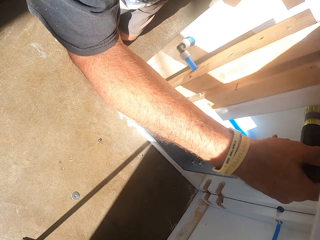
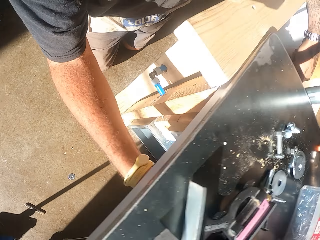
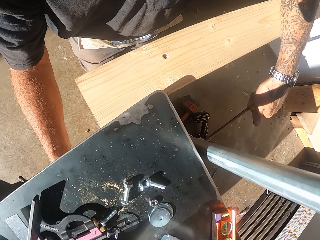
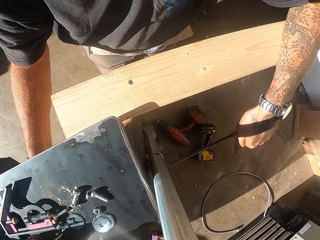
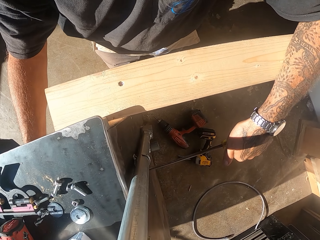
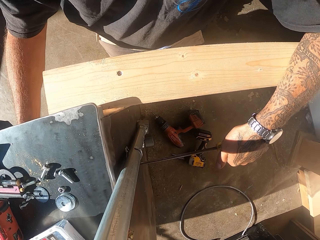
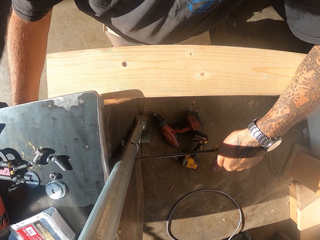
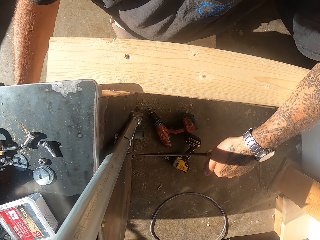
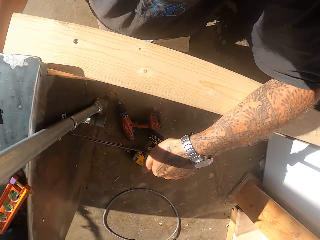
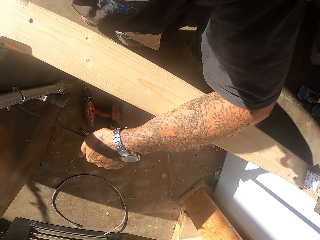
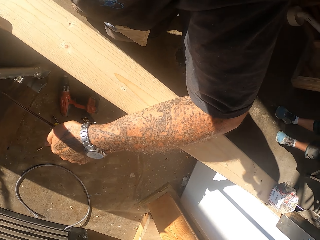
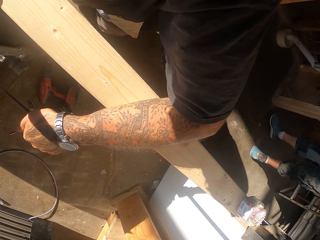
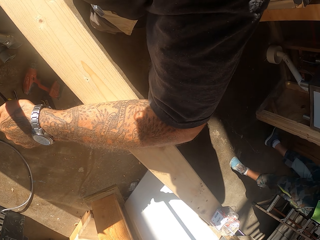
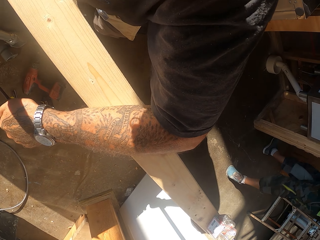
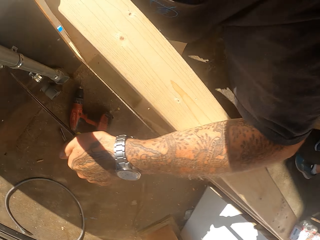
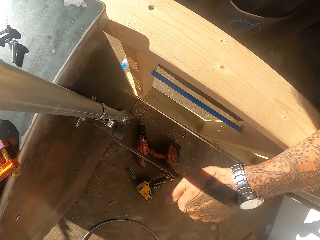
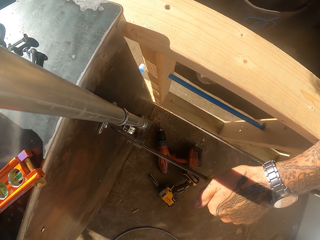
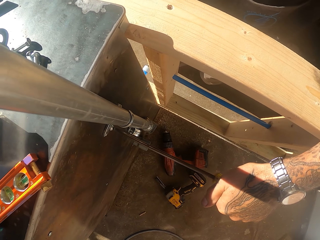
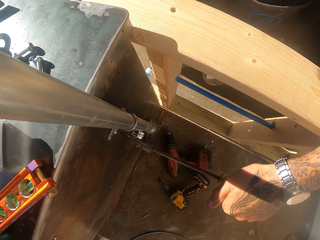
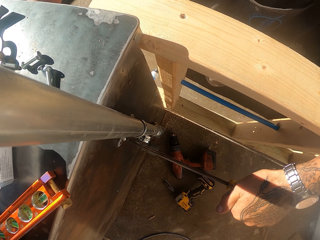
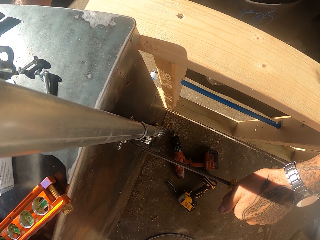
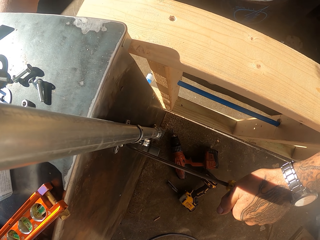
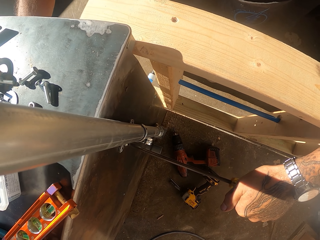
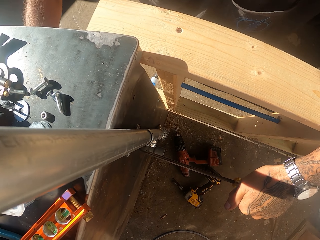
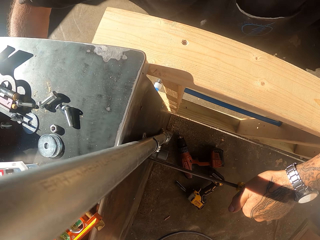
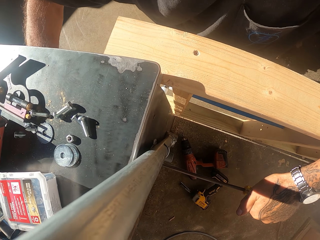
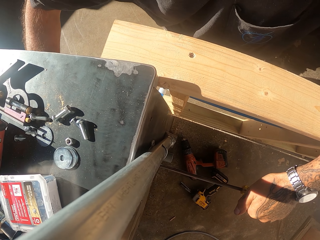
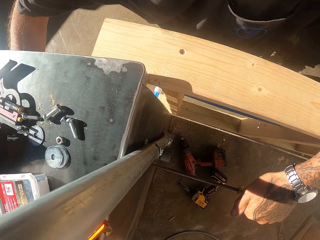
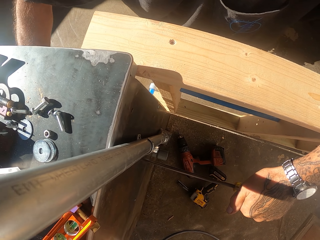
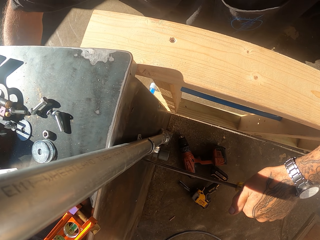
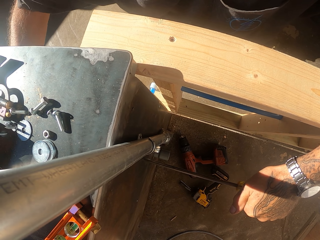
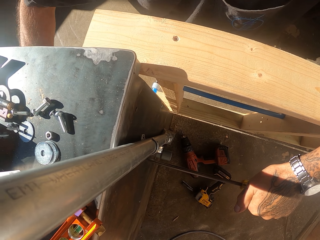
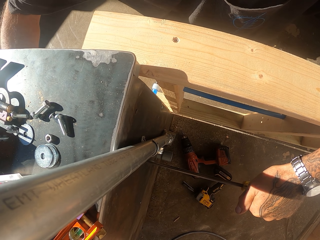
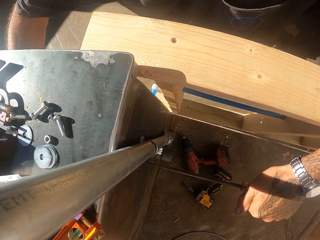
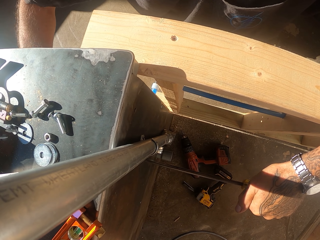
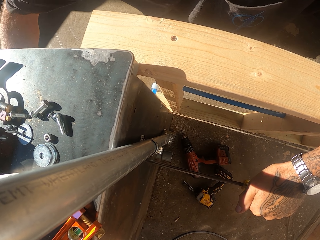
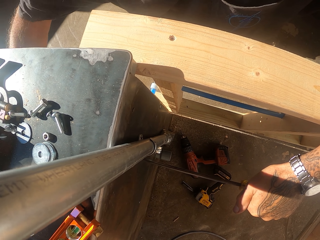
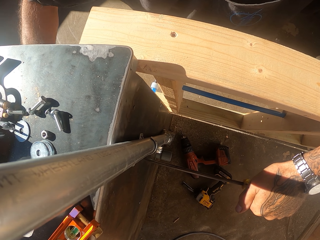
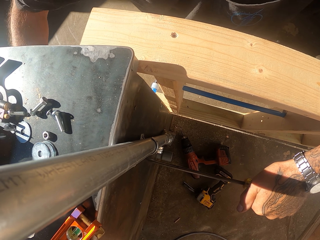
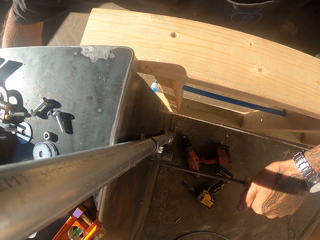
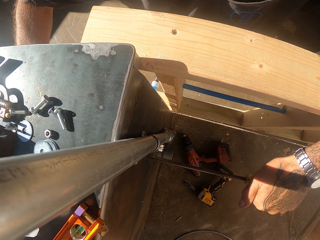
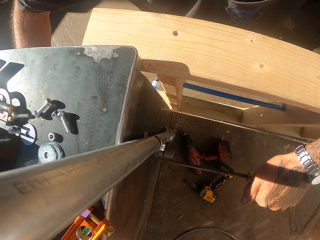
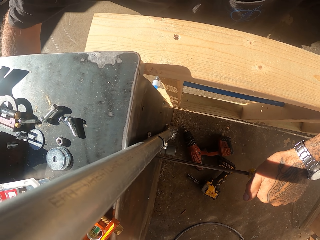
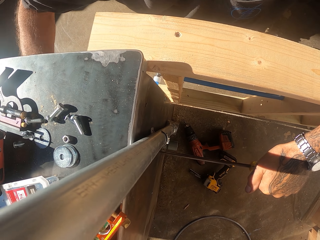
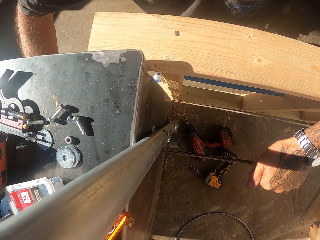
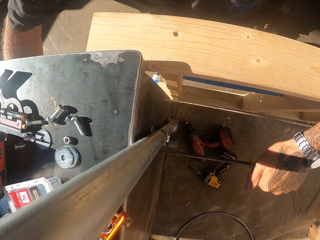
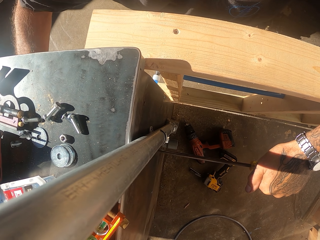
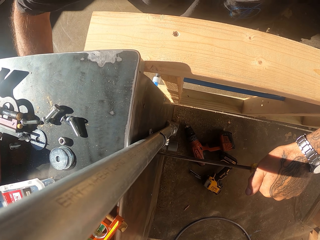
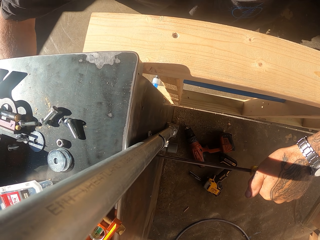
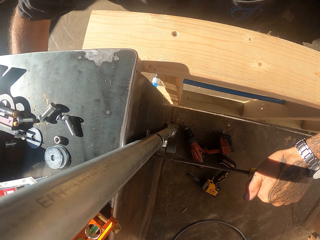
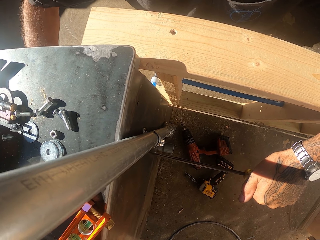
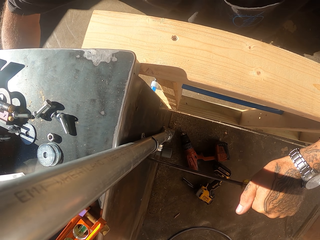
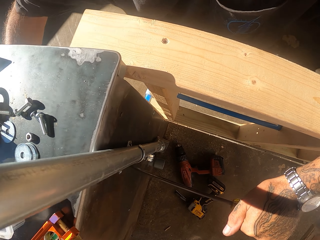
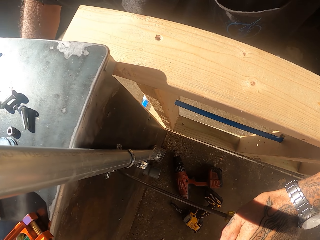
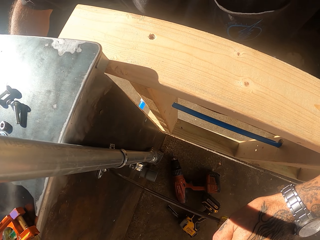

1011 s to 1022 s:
The camera wearer fastens the bolt with the electric screwdriver. They hold the screw with the screwdriver.

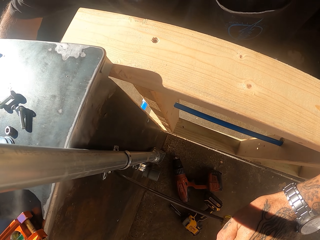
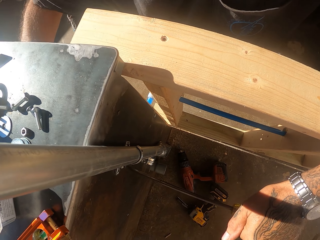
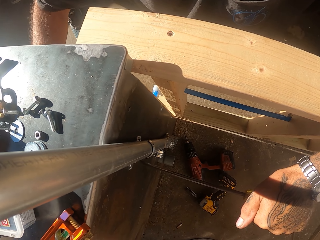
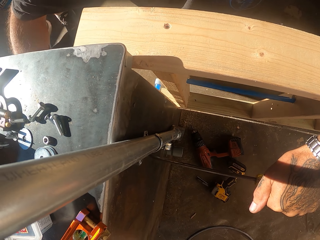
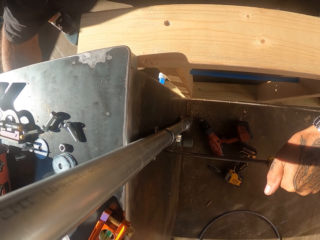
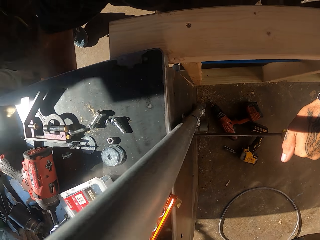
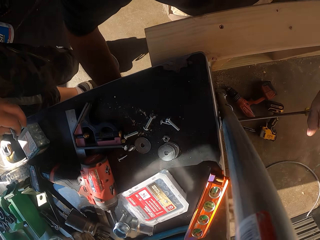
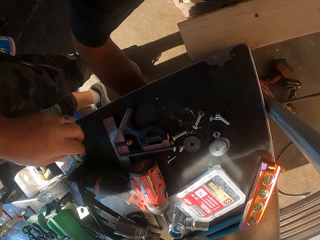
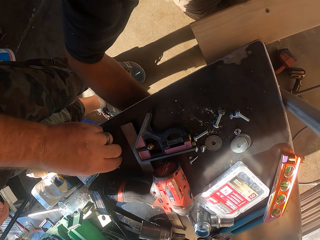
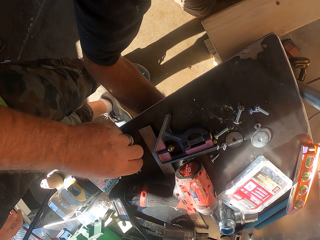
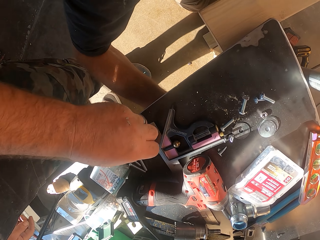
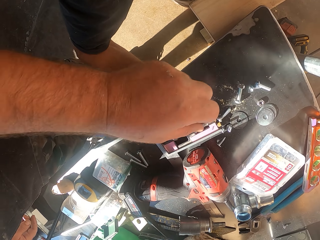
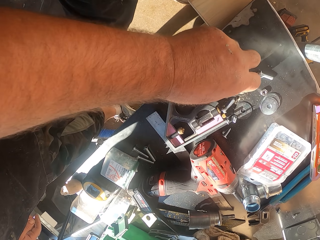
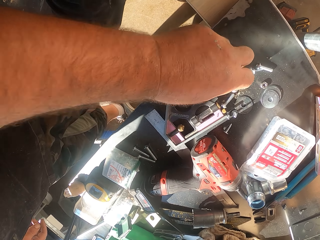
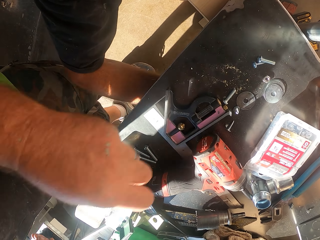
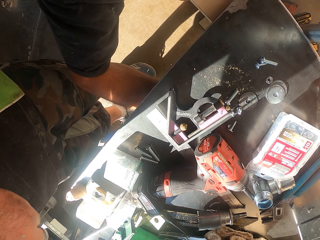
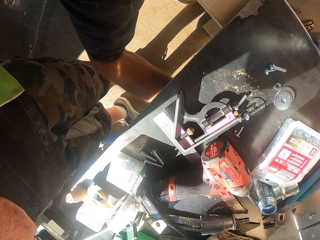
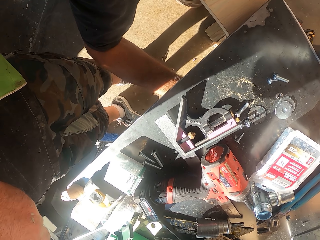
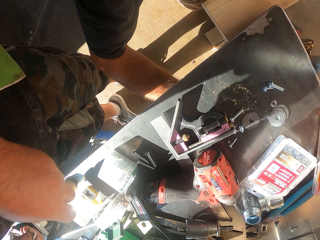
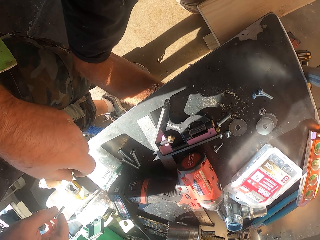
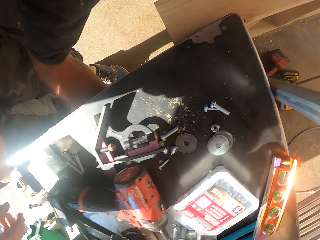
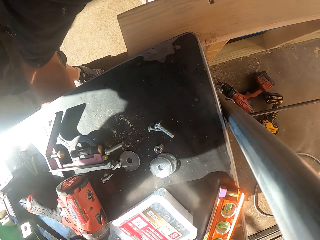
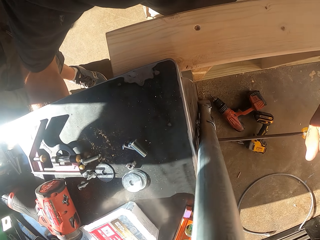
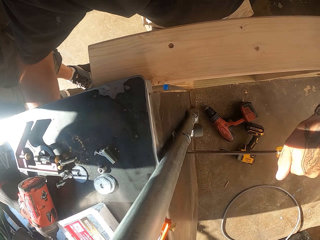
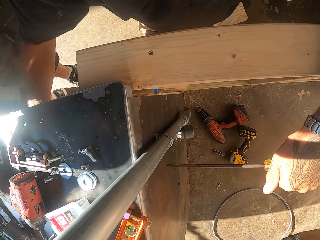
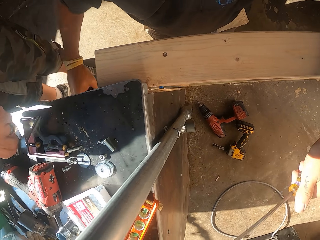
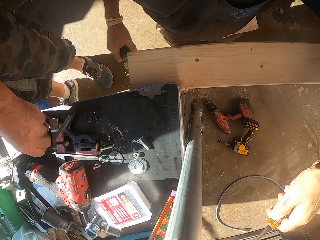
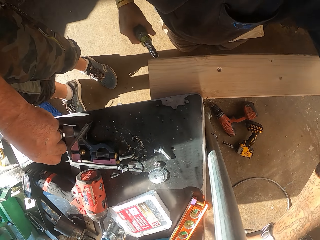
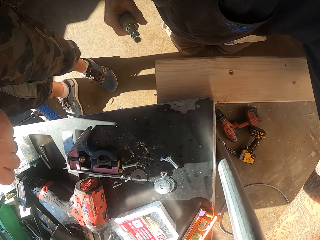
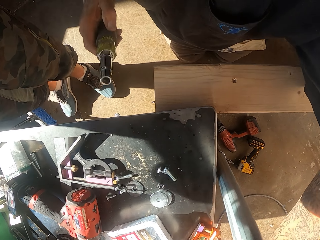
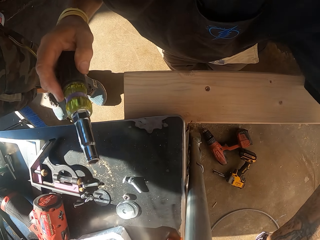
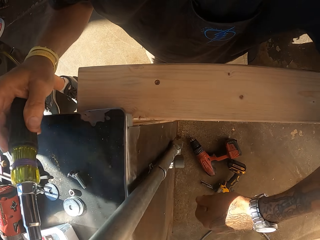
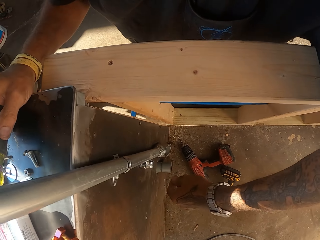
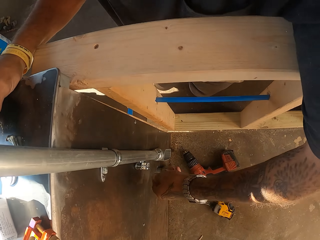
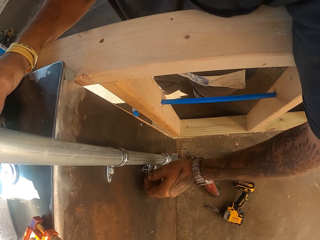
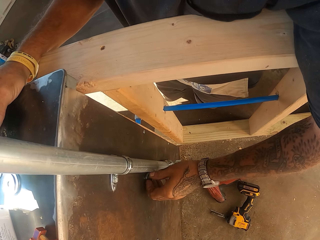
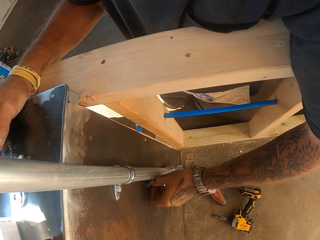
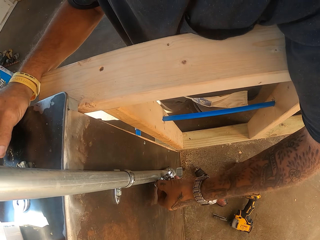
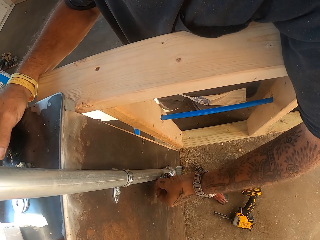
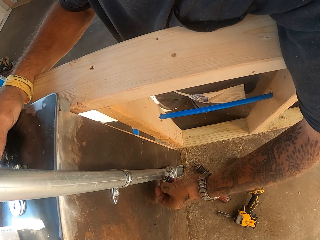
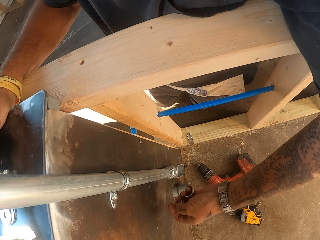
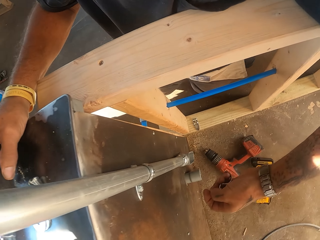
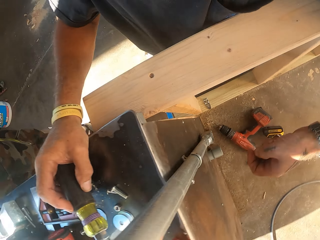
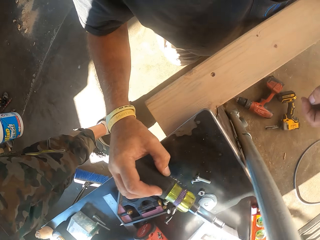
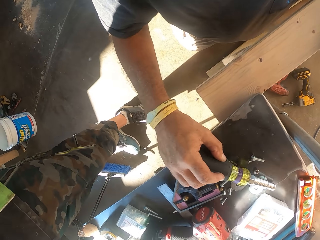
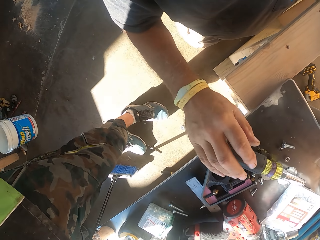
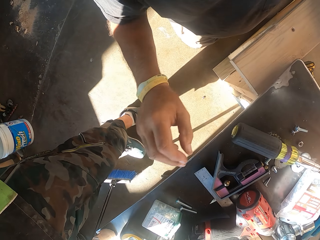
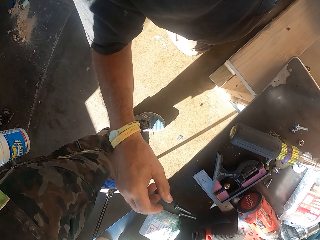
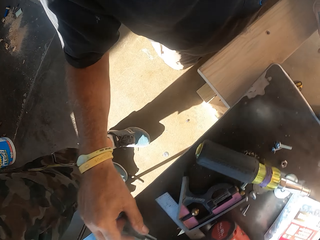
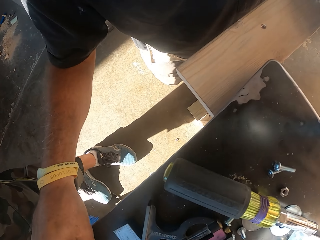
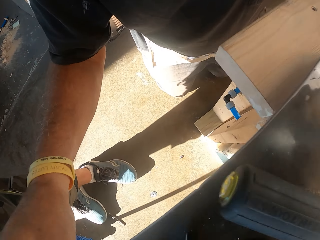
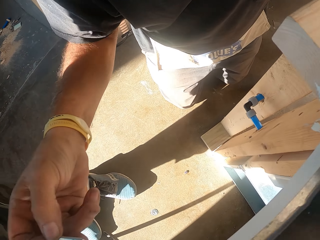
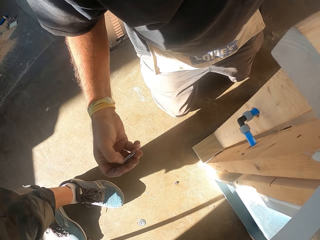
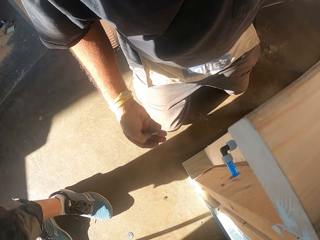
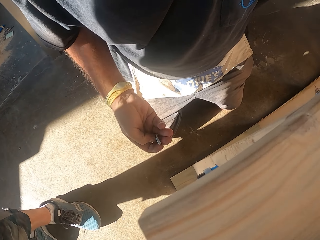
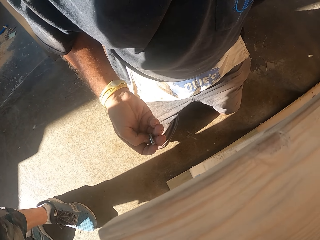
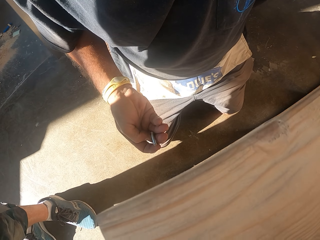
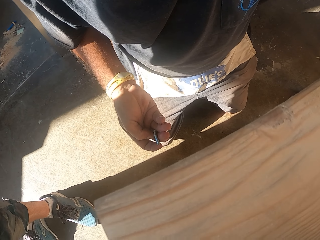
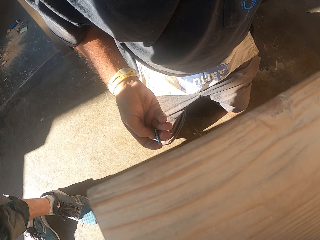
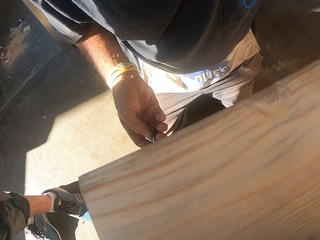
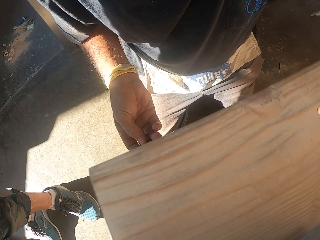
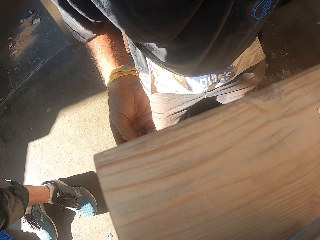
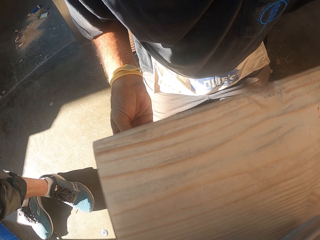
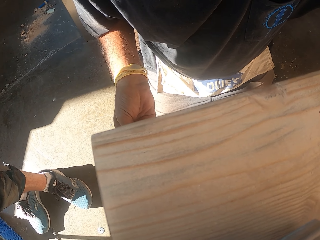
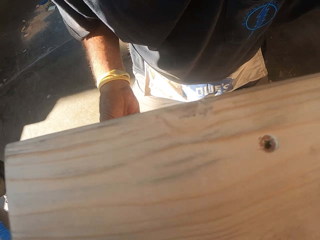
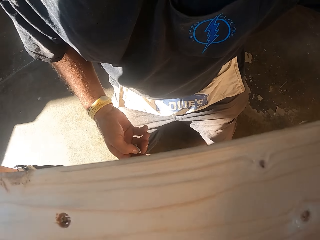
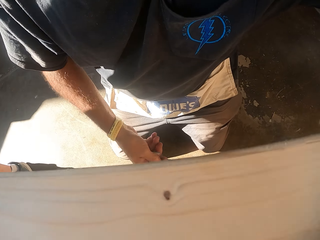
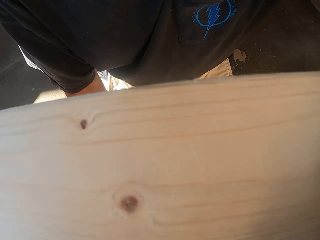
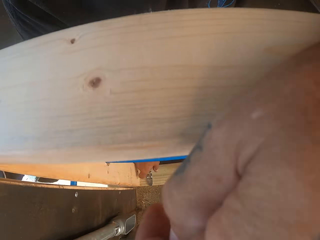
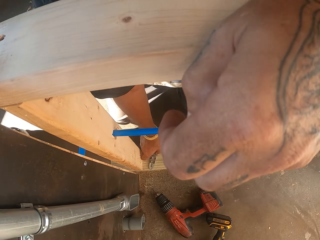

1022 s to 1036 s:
A man picks bolts from the counter. The camera wearer puts the electric screwdriver on the counter. They place the screw holder down, remove the hinges or pipe holder from the pole, and pick the bolt or screw on the table. They check the bolt in hand.
